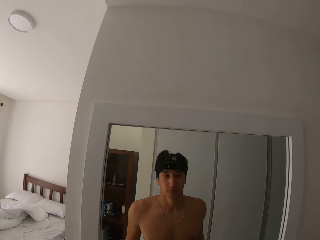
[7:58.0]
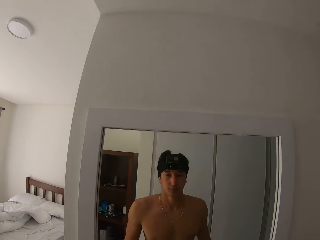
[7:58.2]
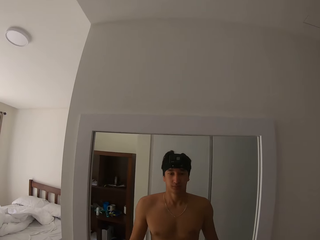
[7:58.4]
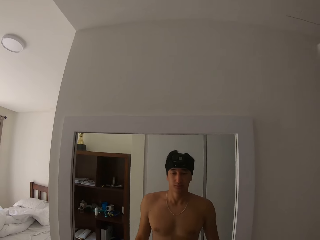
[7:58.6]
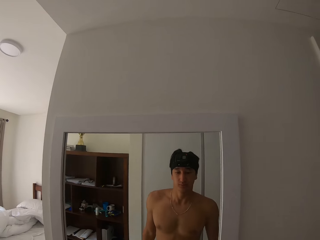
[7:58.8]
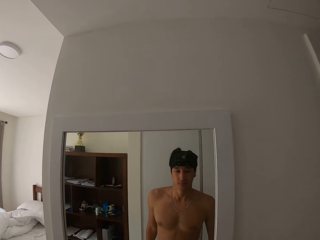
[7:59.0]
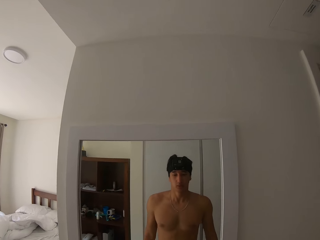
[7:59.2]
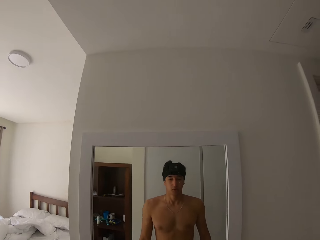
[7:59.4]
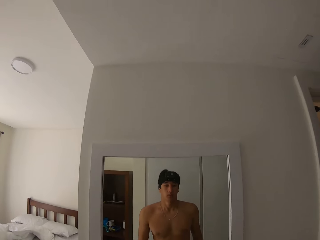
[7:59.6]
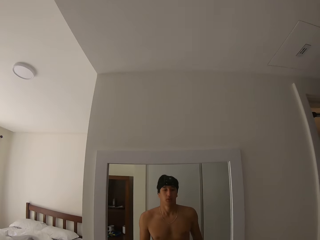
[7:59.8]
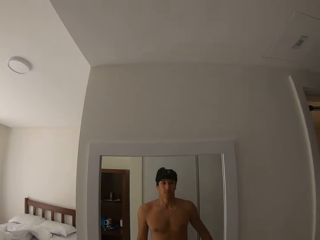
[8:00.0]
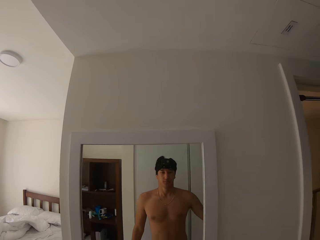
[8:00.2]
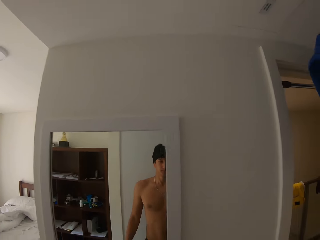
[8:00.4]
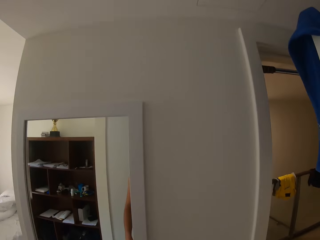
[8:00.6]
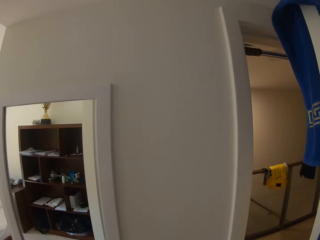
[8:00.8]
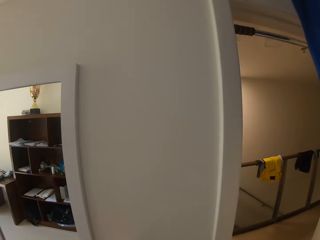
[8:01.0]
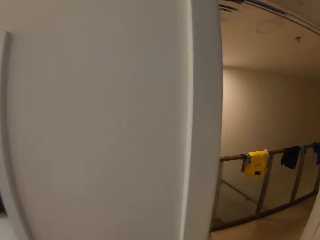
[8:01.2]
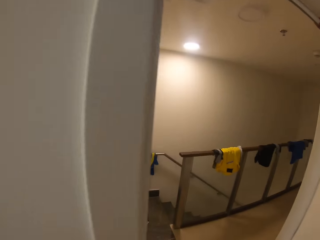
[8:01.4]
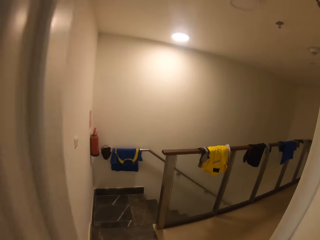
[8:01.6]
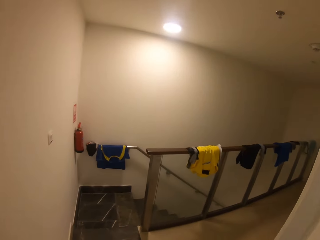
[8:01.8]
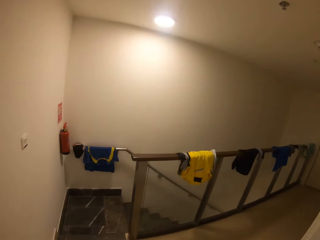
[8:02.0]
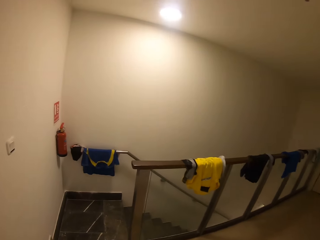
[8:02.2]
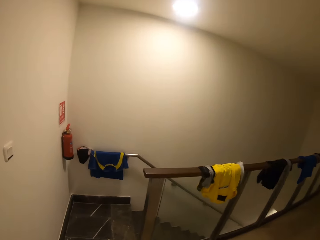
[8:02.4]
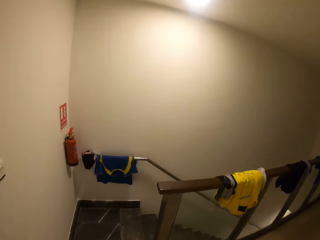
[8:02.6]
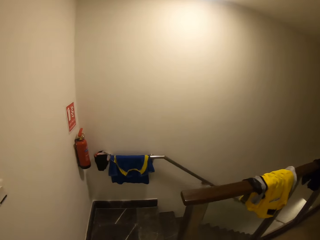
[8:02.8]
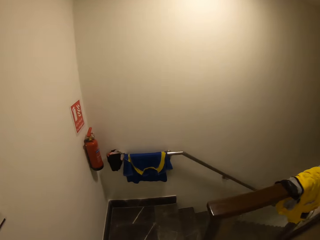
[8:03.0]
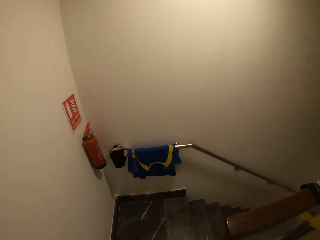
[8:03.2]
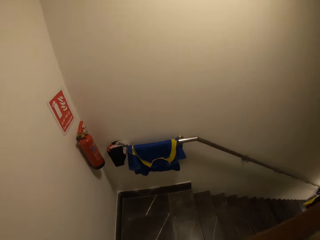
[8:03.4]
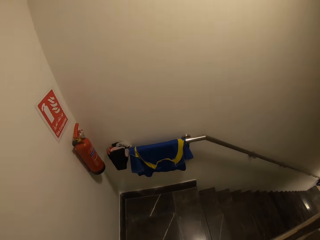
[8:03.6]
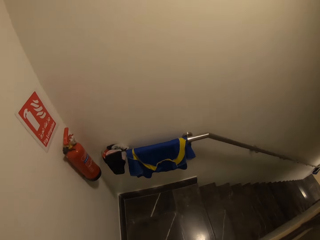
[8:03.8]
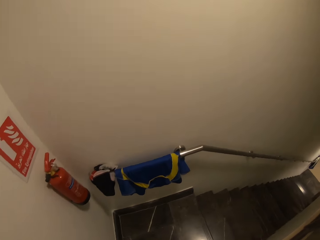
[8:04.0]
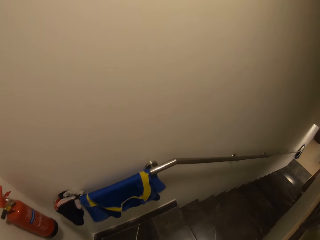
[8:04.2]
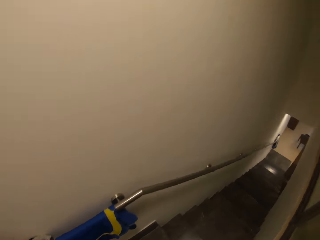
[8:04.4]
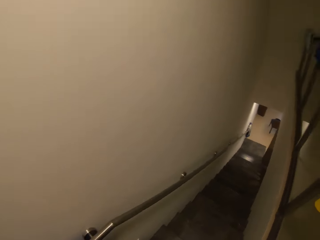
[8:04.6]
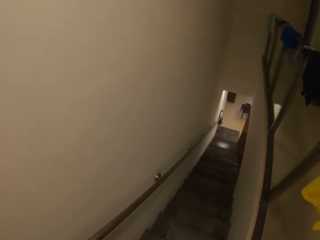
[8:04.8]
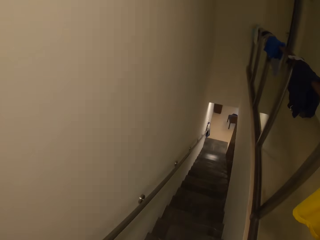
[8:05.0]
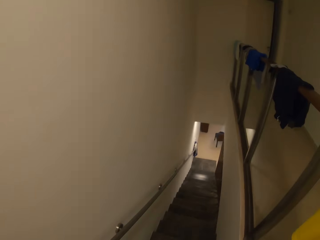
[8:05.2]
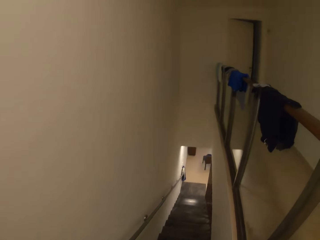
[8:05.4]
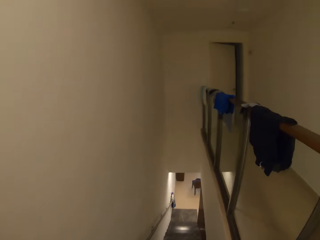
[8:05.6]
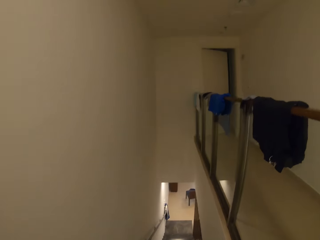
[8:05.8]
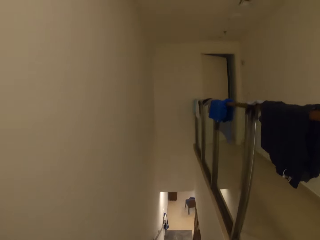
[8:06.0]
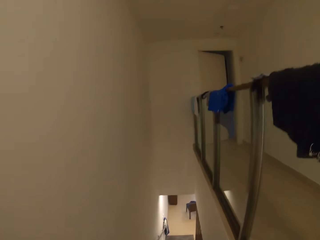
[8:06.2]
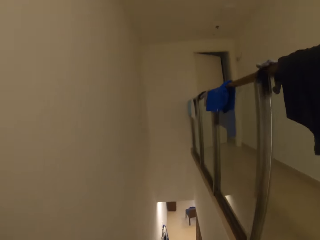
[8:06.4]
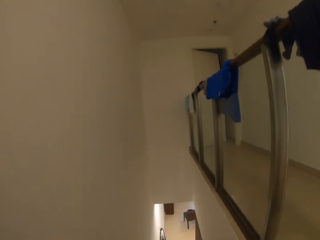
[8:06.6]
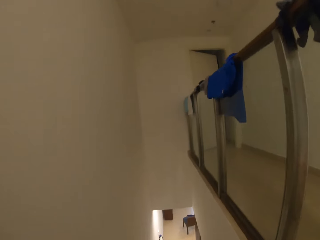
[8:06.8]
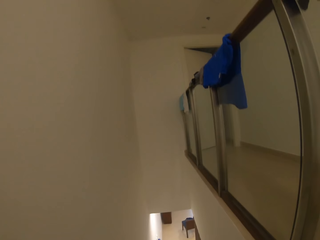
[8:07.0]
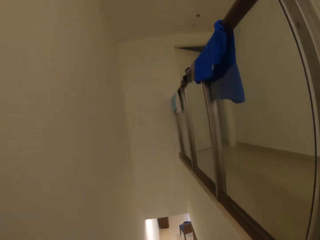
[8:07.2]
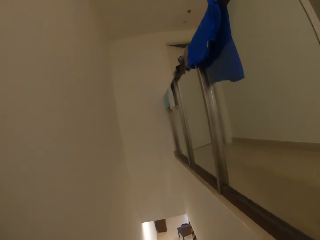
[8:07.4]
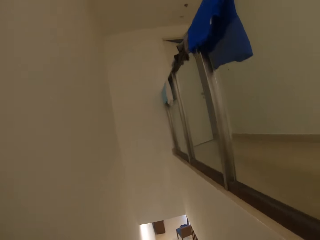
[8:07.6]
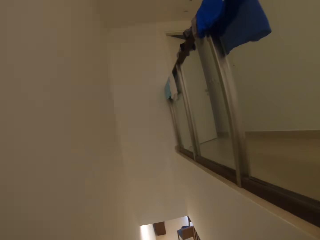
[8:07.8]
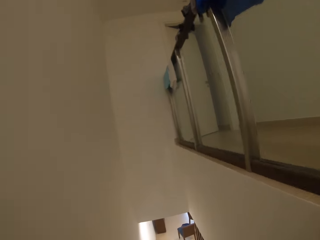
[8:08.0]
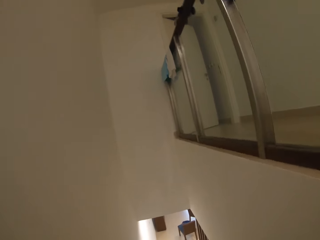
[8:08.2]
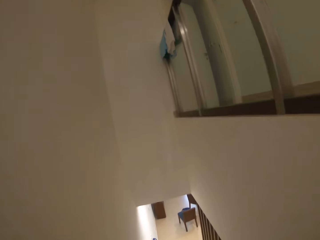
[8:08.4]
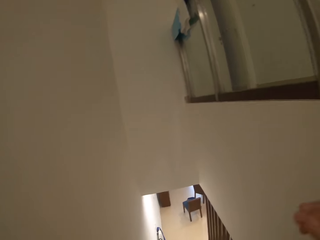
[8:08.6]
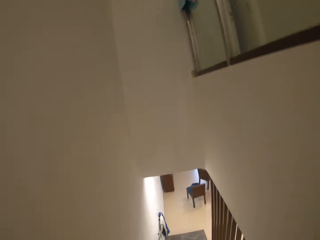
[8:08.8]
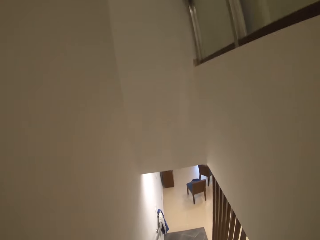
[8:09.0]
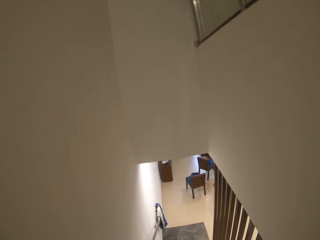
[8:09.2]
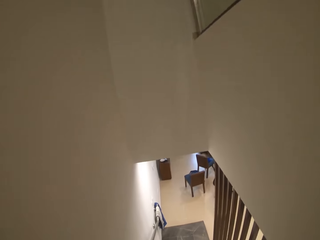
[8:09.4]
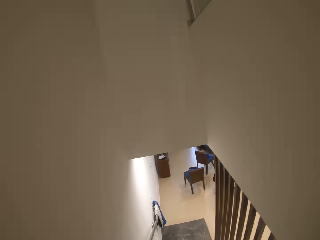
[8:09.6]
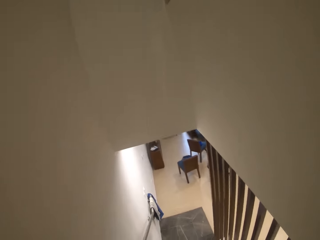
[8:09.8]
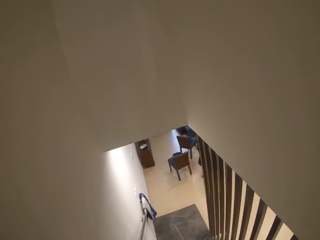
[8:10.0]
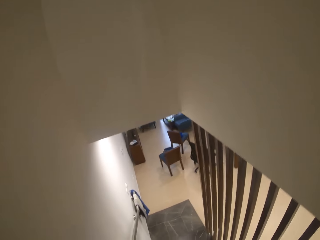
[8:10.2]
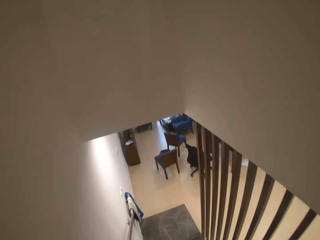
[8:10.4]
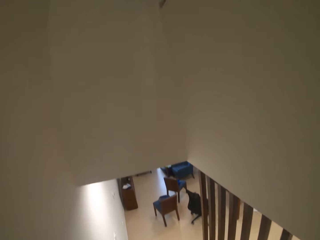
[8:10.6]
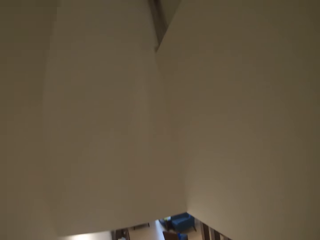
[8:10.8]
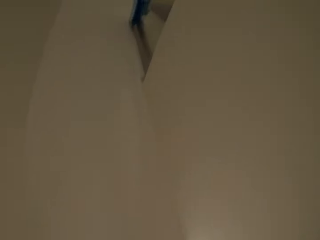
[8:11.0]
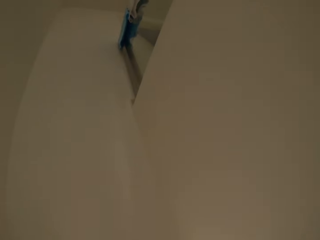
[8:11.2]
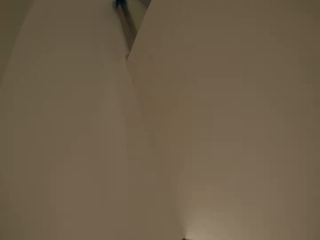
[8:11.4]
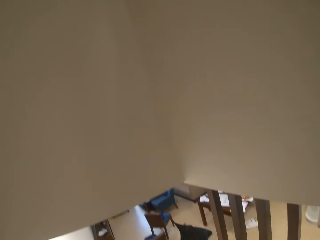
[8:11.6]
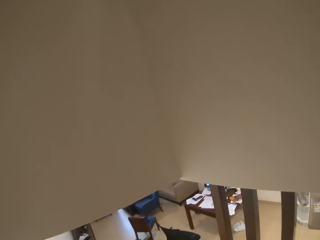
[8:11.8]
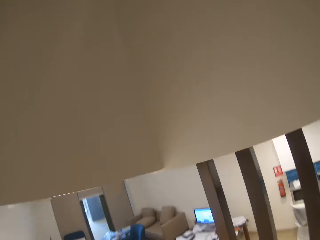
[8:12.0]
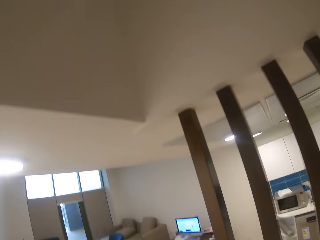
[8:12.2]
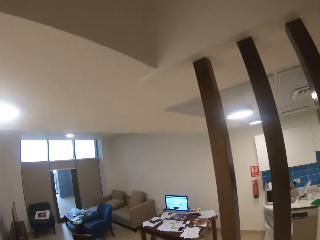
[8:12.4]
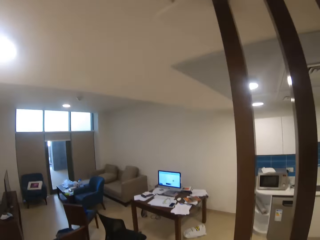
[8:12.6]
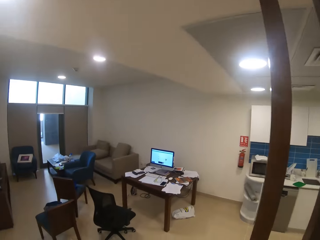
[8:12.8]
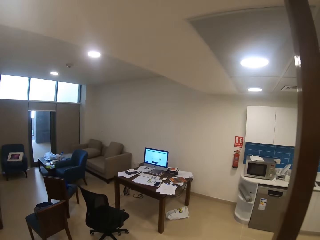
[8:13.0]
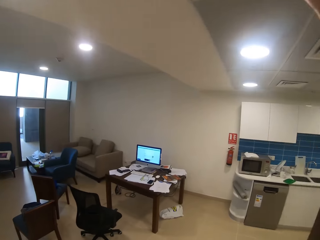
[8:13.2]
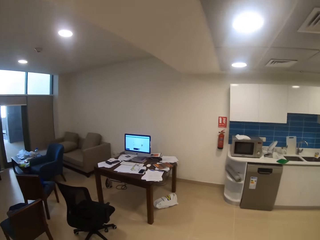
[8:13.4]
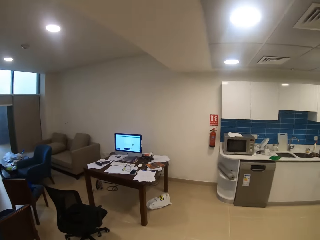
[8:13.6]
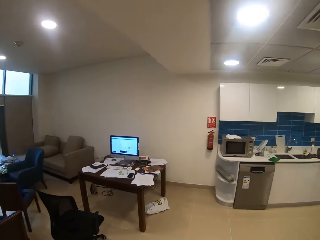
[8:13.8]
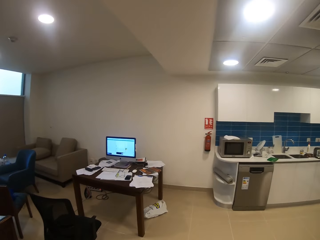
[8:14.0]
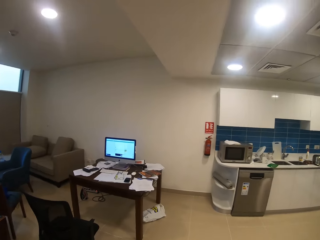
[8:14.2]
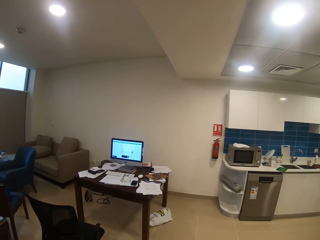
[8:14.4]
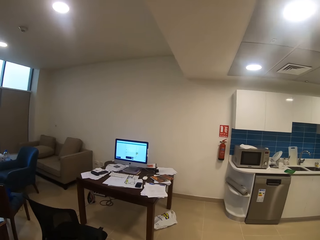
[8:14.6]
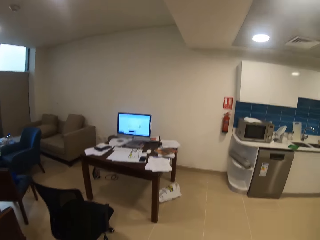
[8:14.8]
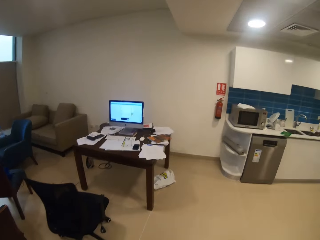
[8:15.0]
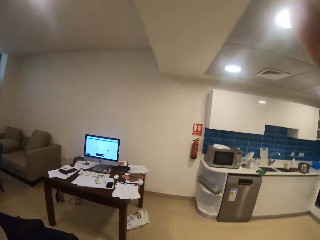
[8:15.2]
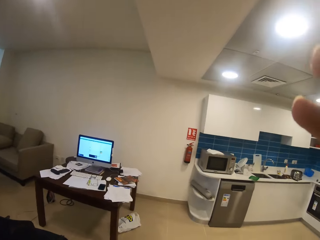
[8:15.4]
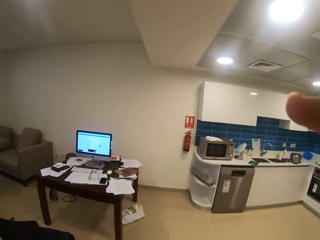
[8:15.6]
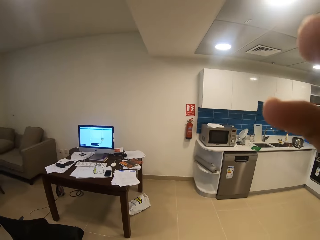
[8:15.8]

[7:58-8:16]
The camera wearer stares at the mirror. They walk in the house. They walk down the staircase. They enter the room.
